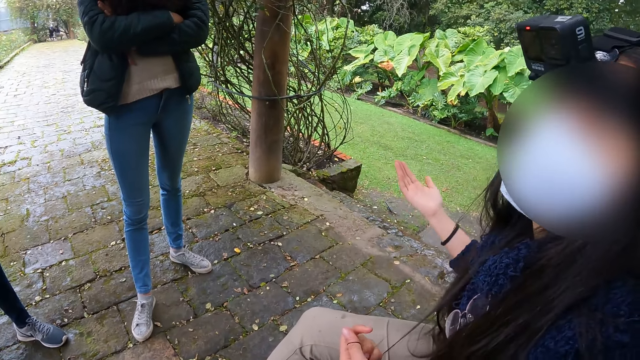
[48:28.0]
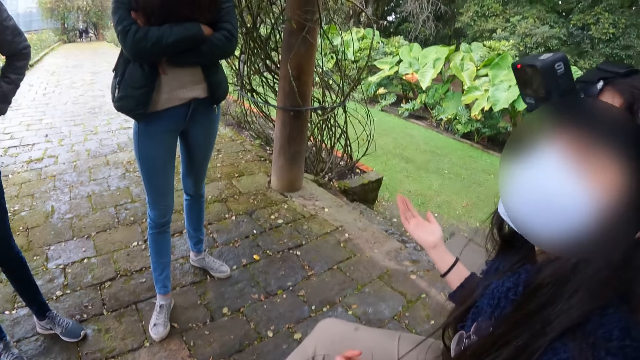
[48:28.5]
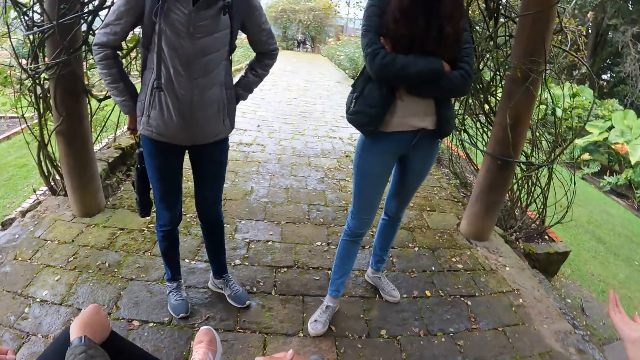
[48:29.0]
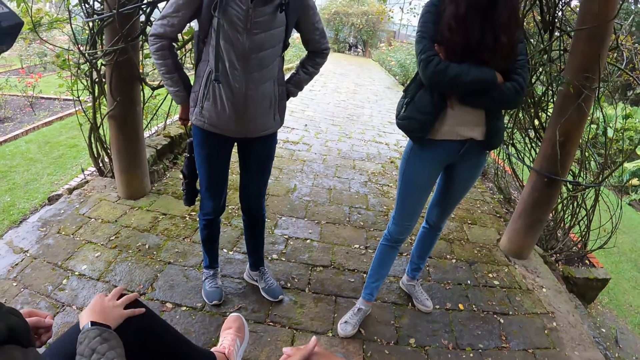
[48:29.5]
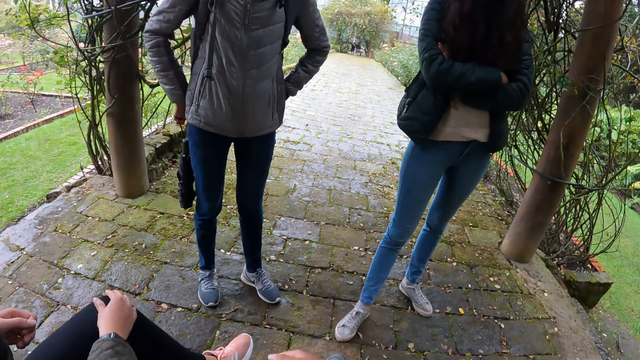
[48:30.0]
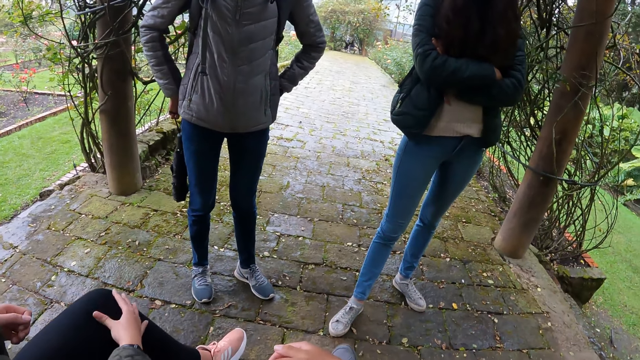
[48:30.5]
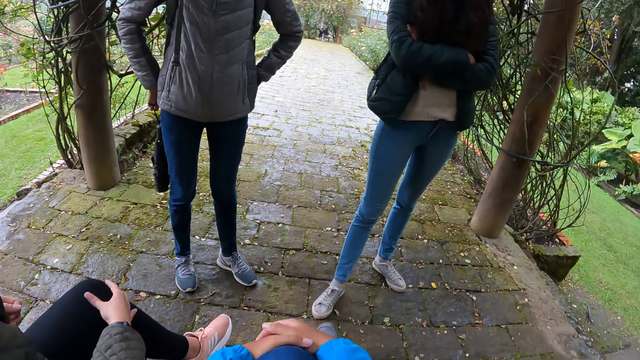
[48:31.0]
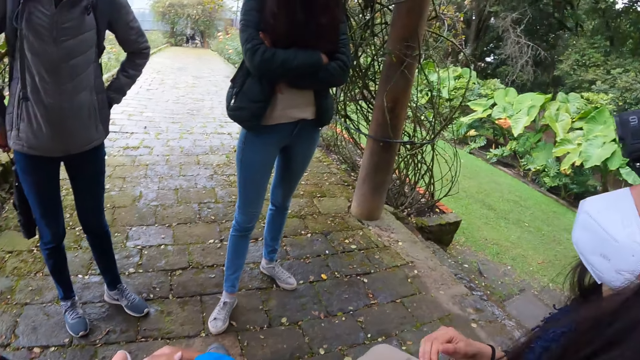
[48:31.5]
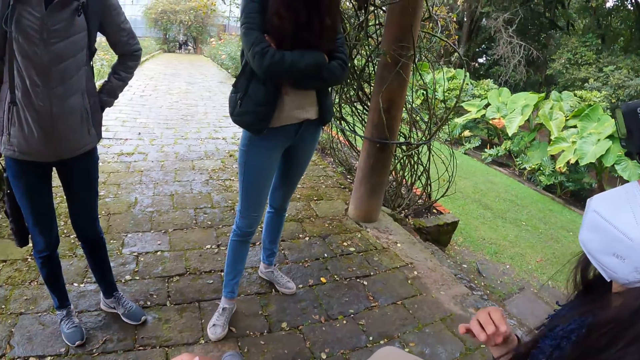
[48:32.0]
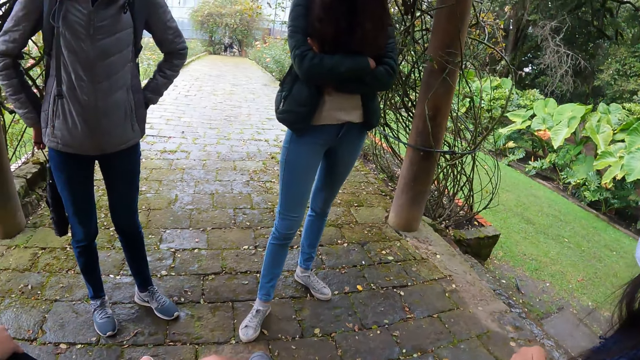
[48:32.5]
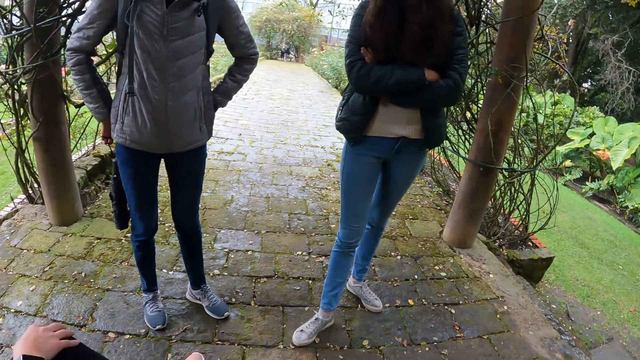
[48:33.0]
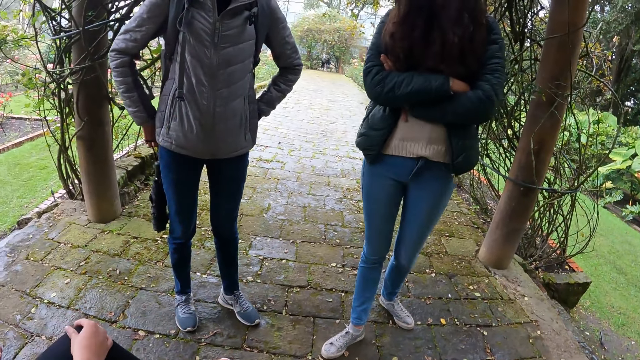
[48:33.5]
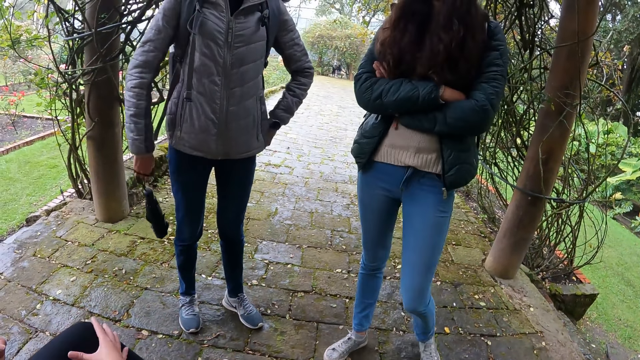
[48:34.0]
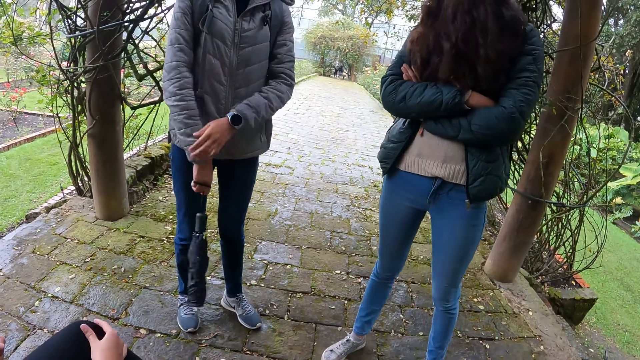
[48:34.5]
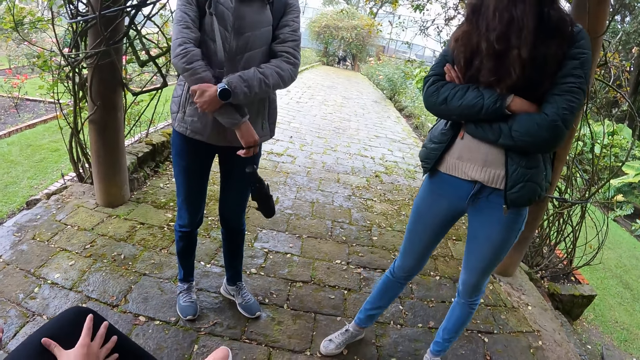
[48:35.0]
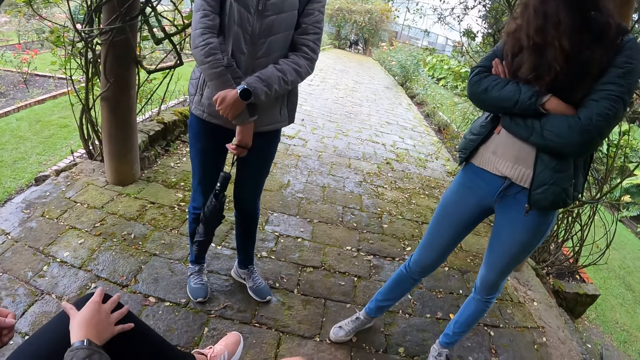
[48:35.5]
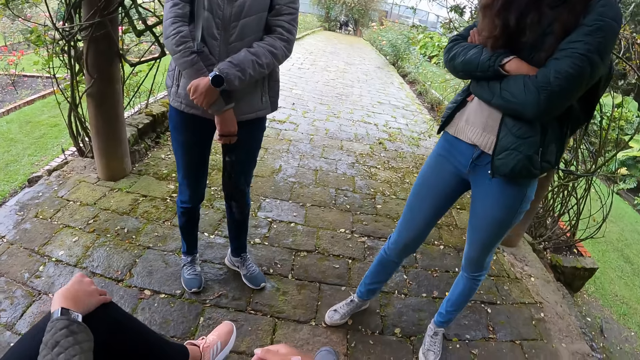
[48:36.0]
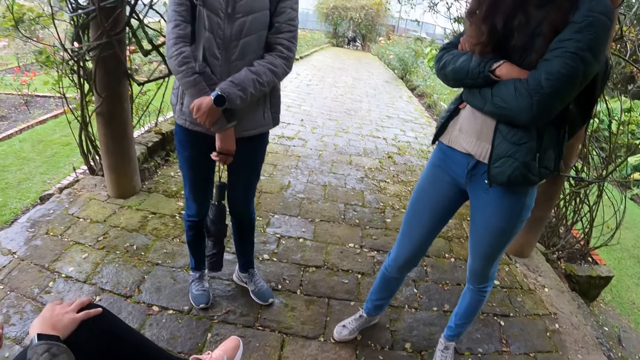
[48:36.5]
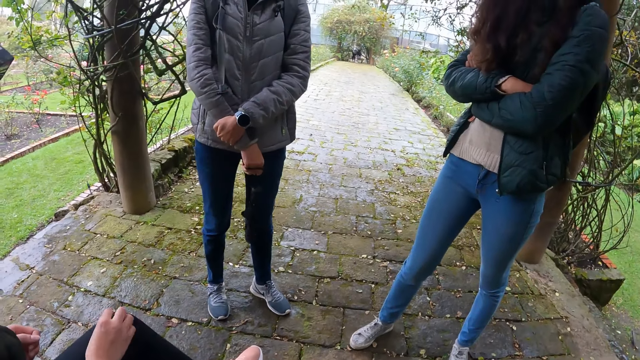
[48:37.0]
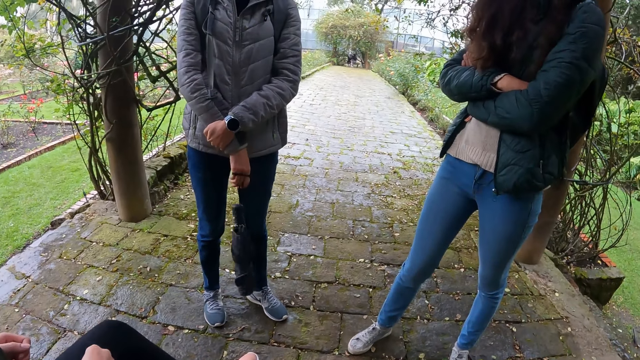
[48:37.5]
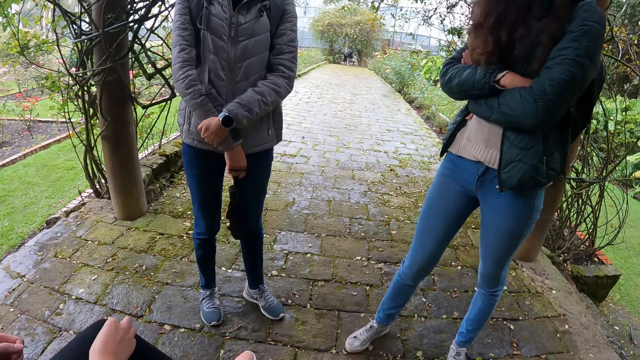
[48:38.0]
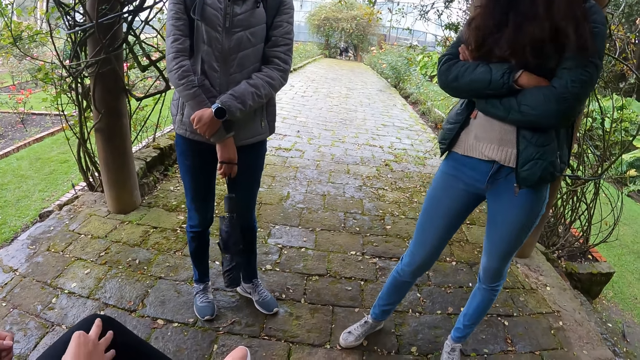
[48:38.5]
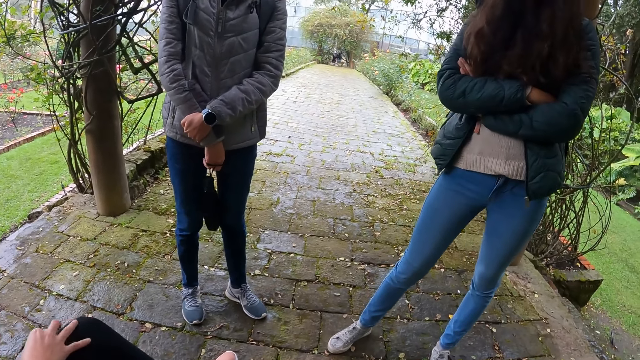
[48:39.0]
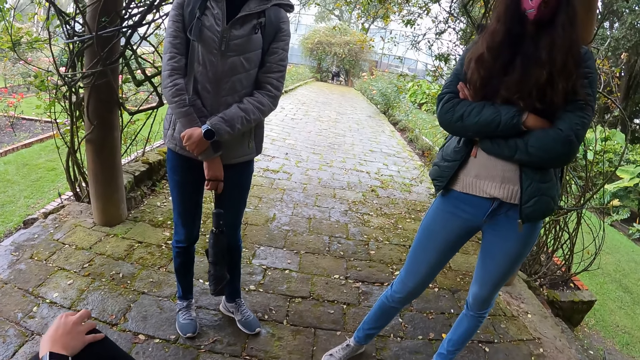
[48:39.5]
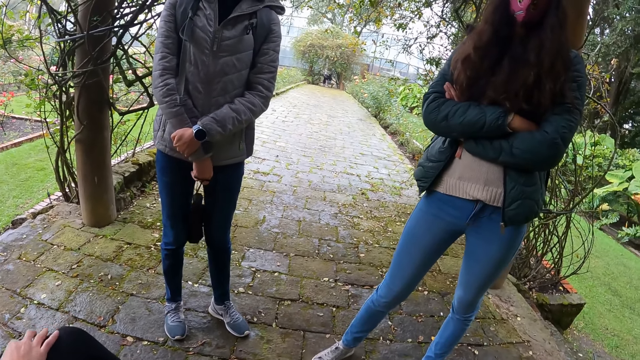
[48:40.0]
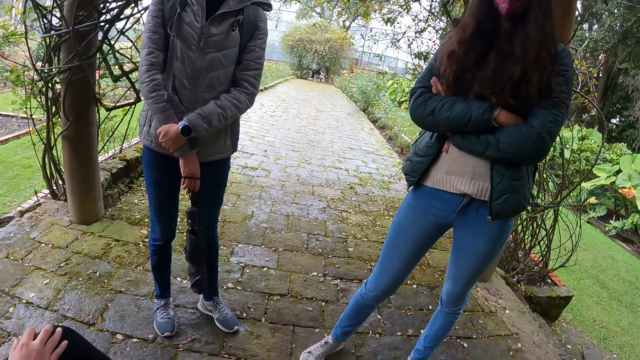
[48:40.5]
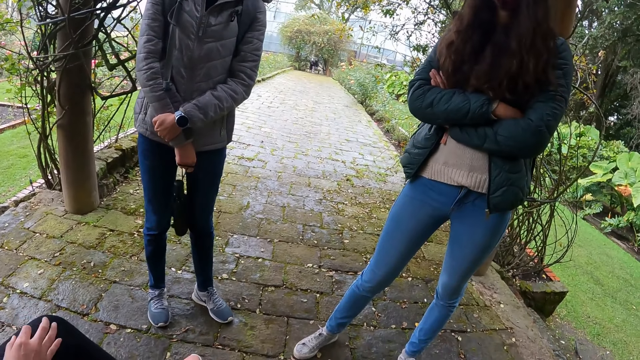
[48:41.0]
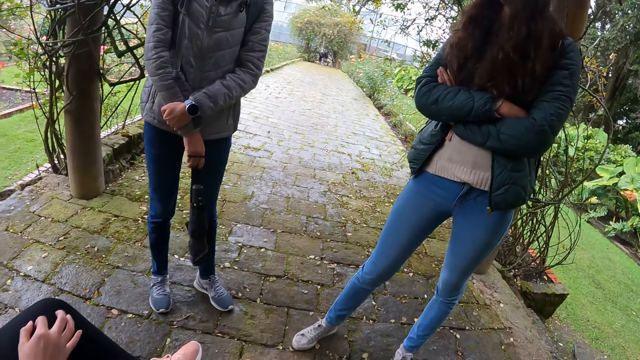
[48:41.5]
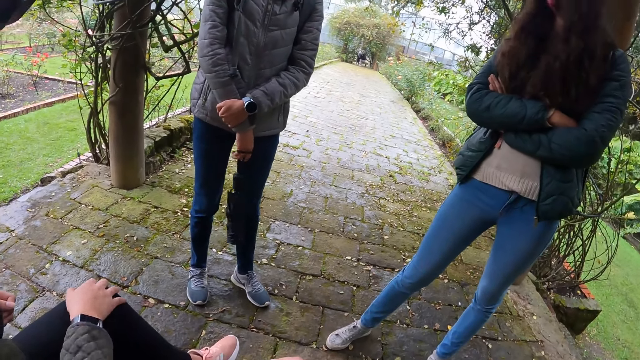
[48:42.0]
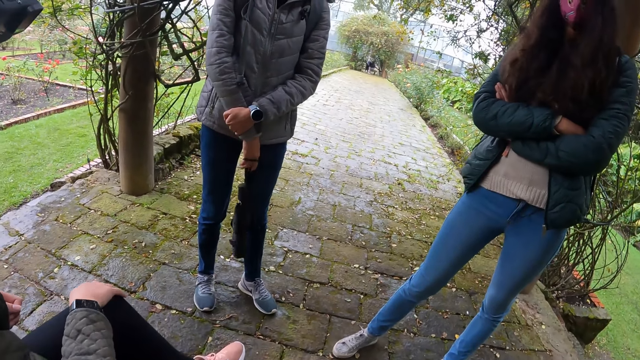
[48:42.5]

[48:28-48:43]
A person talks to the camera wearer. The camera wearer turns the head. Another person touches the foot. The camera wearer turns the head. The first person talks to a third person and a fourth person. The fourth person steps forward. The third person holds the right hand. The second person touches the foot with the right hand. The third person swings the umbrella. The second person touches the foot with the right hand.

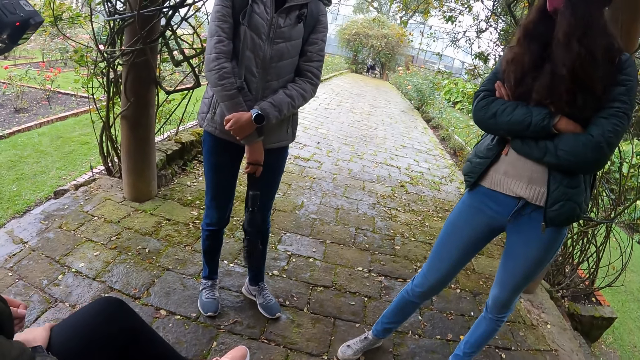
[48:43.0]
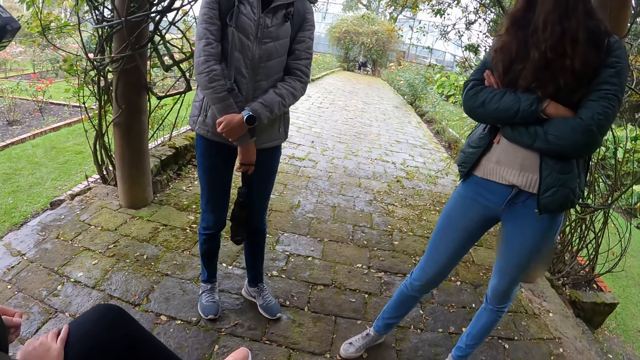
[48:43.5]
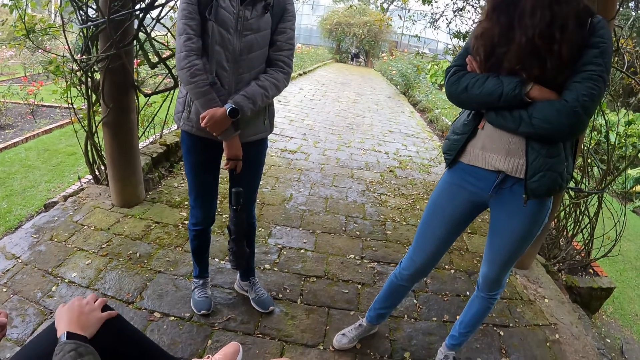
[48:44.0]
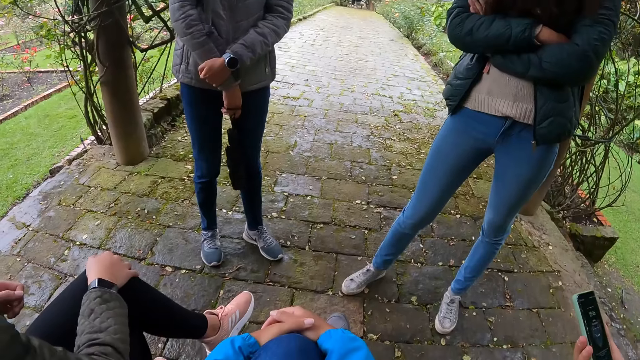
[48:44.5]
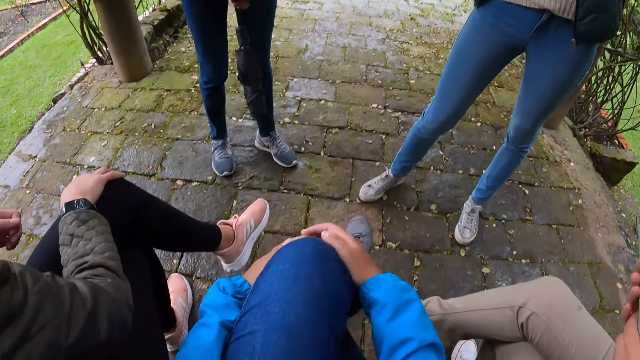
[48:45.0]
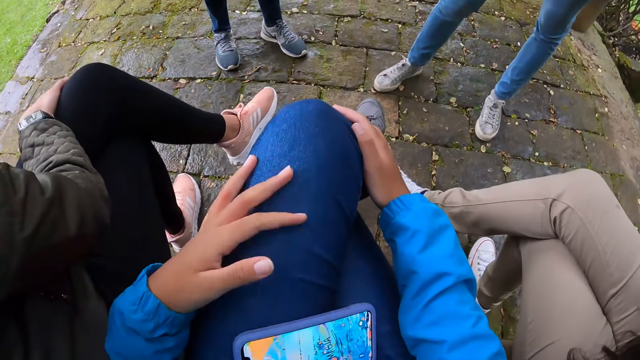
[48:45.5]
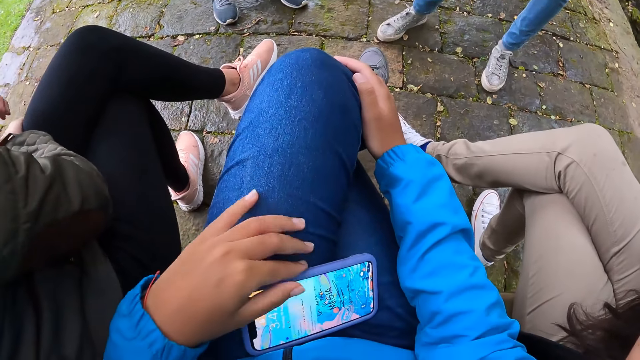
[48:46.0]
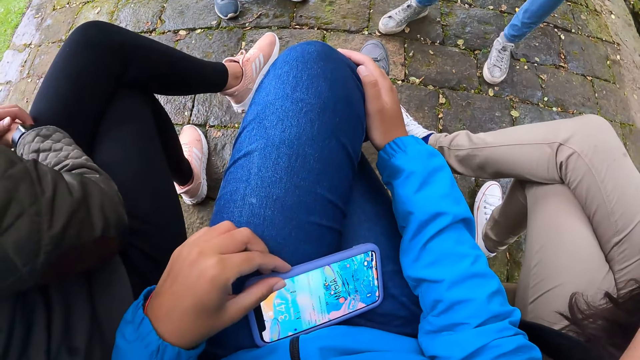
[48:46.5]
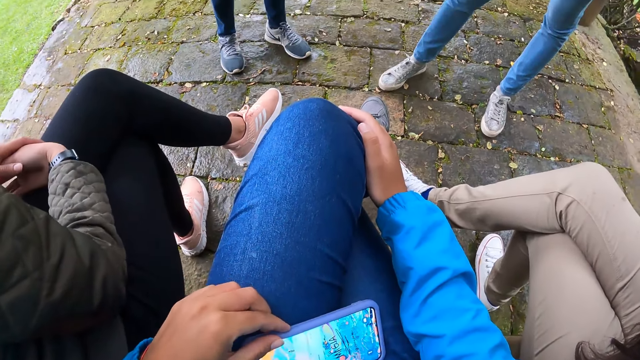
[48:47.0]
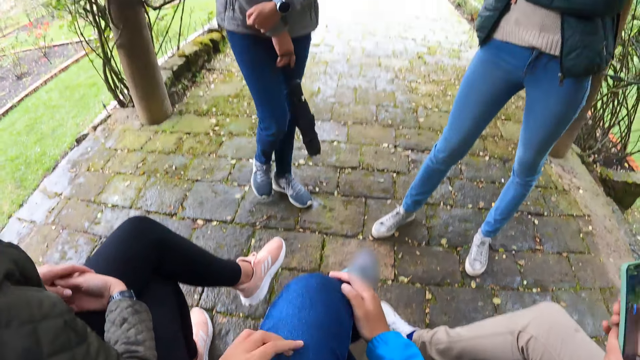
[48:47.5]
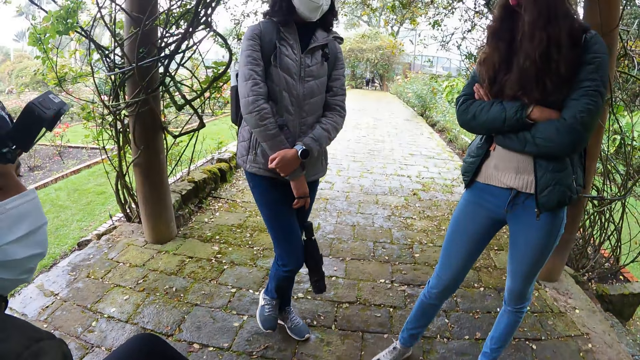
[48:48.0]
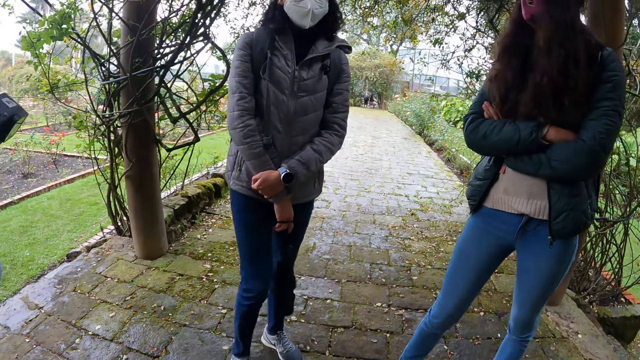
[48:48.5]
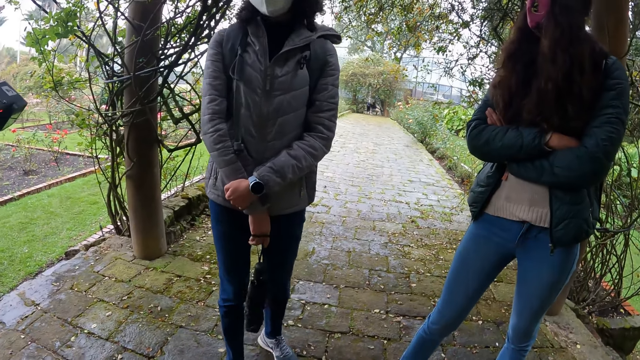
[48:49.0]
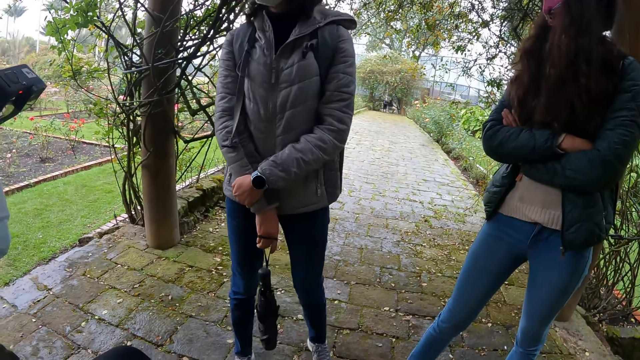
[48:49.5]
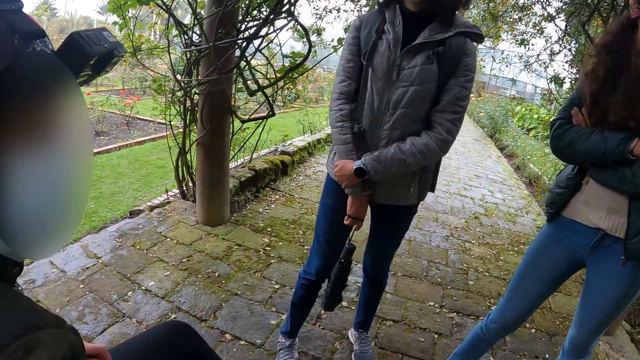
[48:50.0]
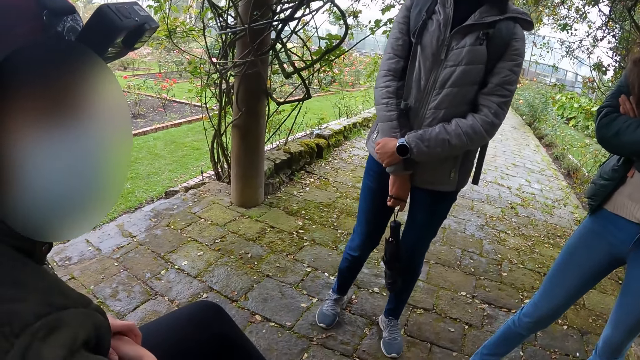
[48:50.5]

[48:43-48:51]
The camera wearer operates a phone on her lap with her left hand. She touches the phone. She looks at a person and another person. The first person moves a bit.
